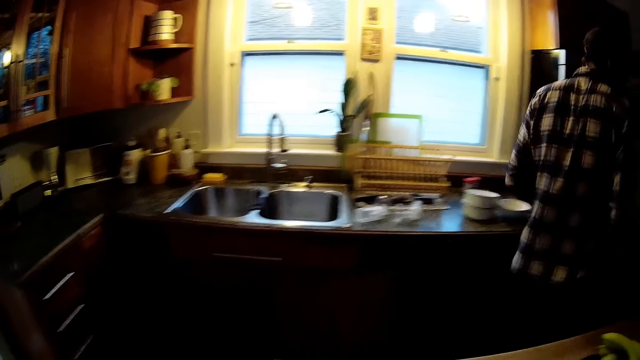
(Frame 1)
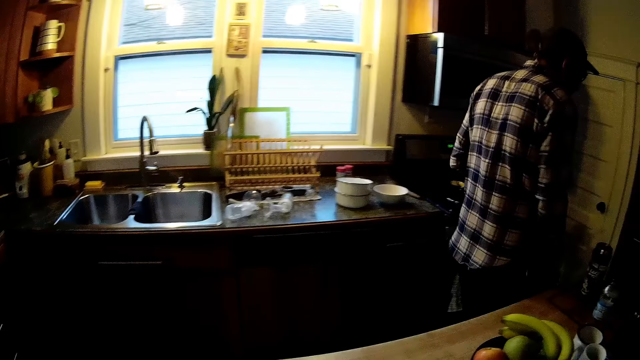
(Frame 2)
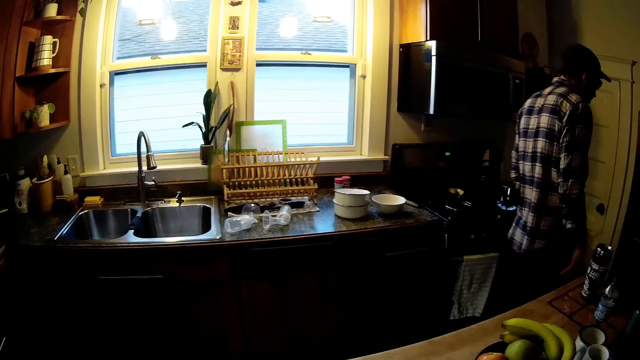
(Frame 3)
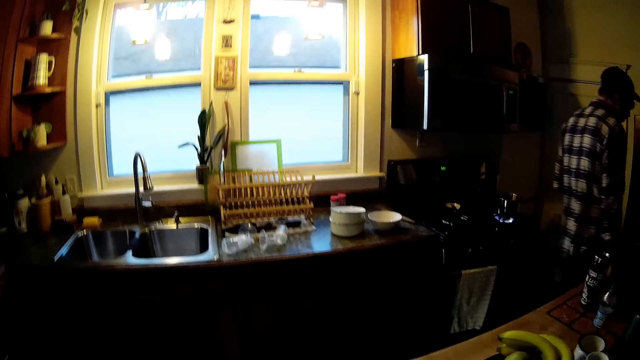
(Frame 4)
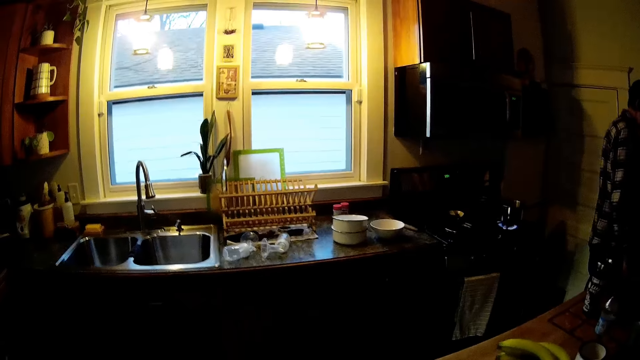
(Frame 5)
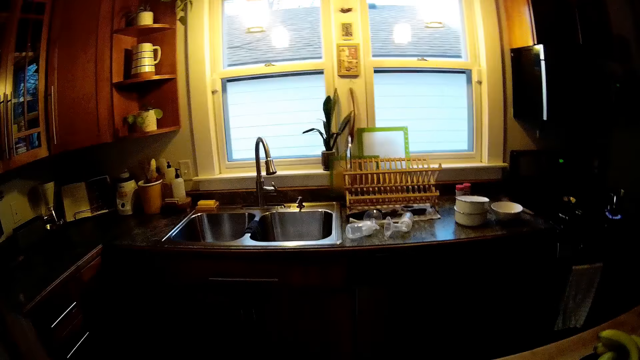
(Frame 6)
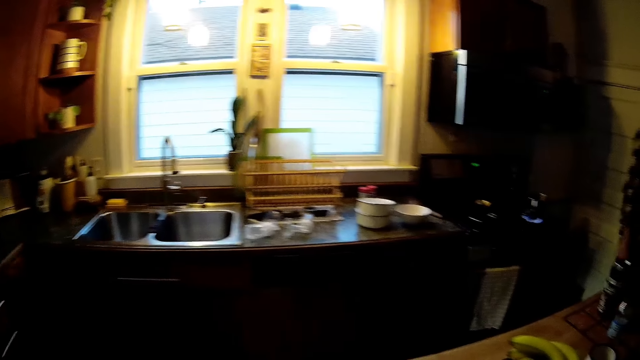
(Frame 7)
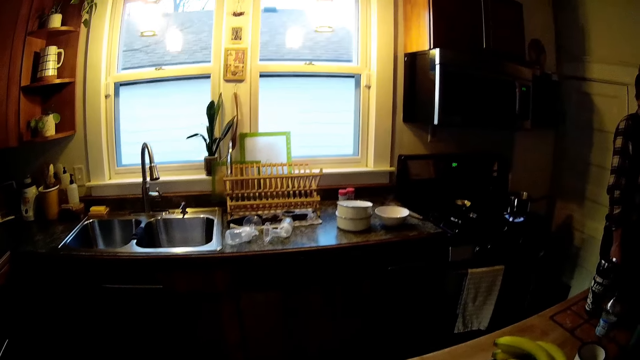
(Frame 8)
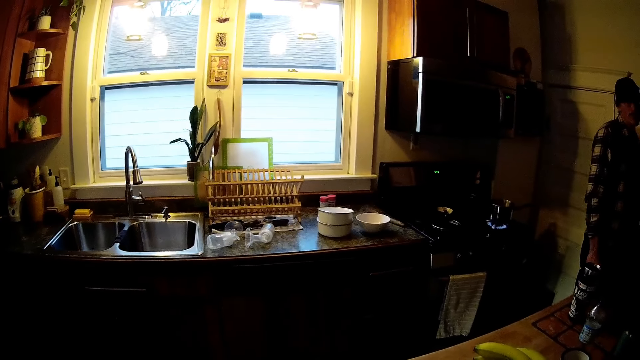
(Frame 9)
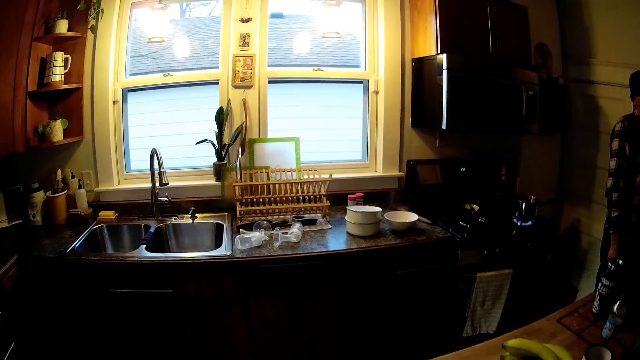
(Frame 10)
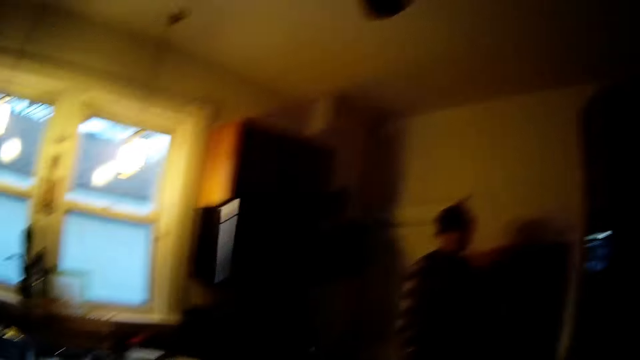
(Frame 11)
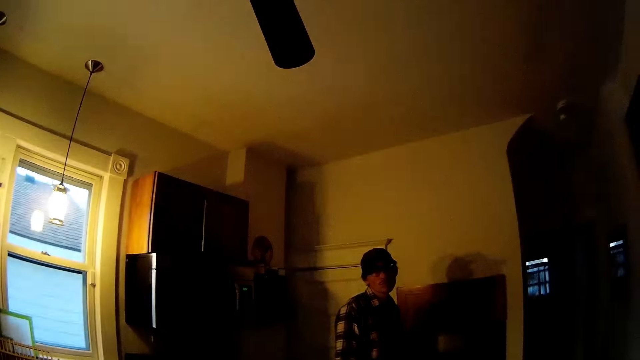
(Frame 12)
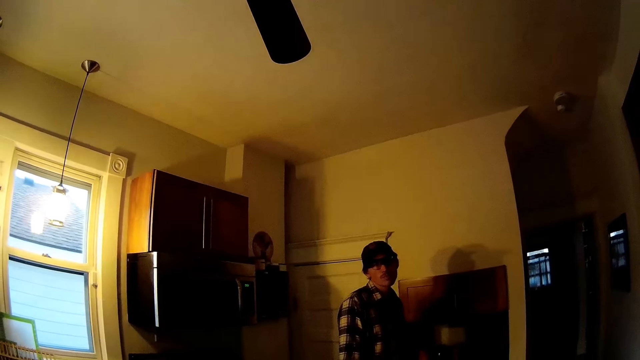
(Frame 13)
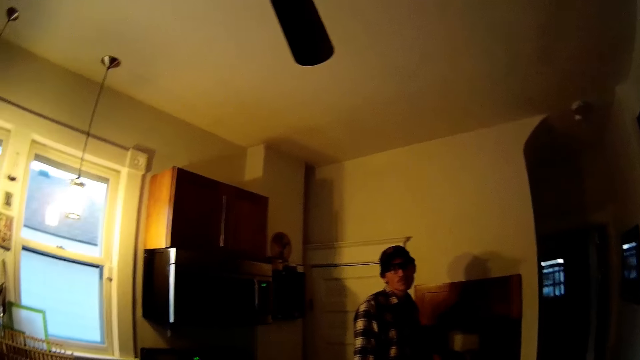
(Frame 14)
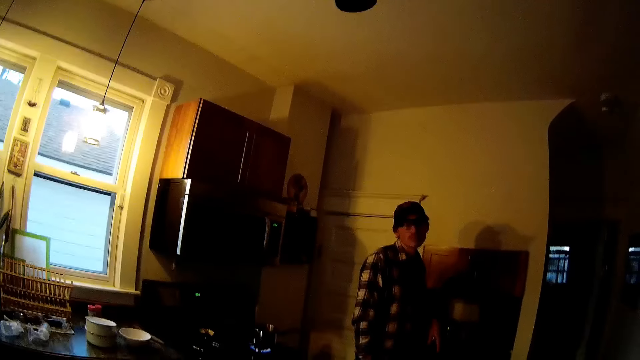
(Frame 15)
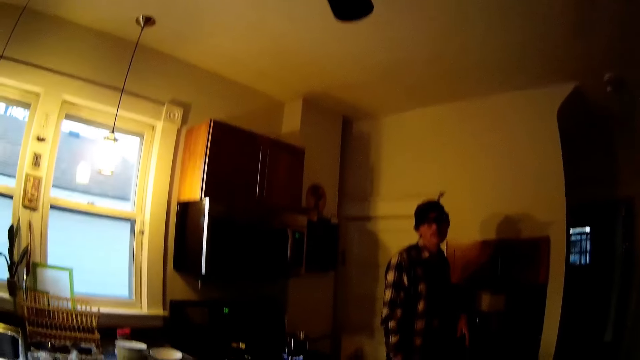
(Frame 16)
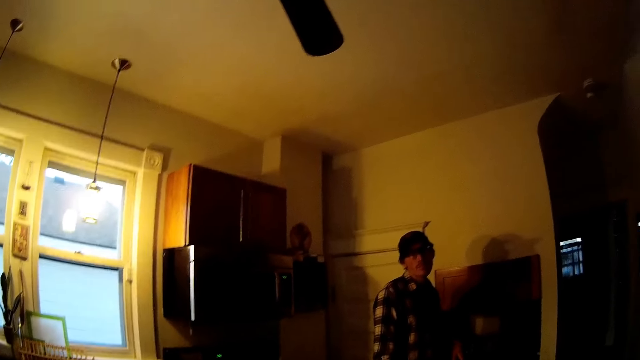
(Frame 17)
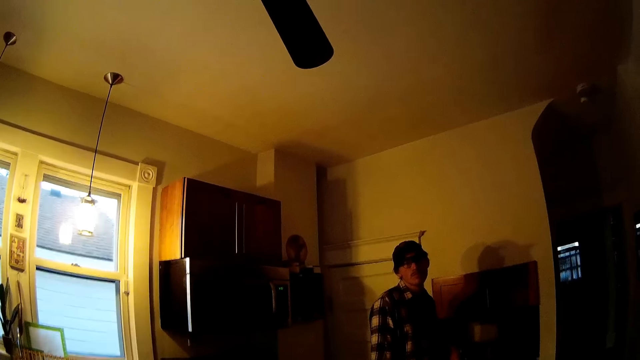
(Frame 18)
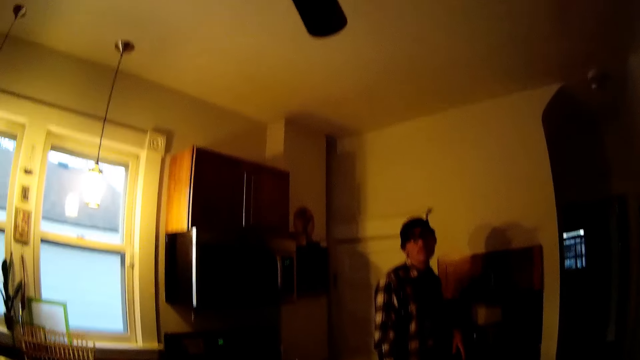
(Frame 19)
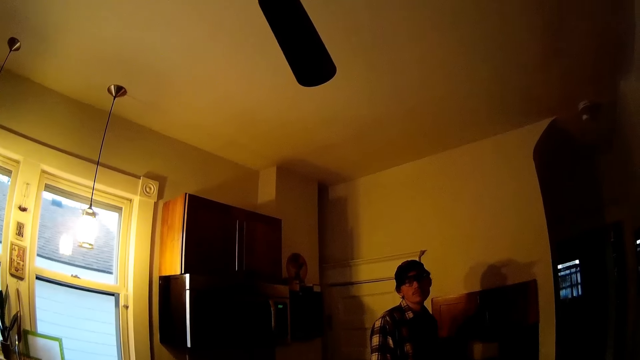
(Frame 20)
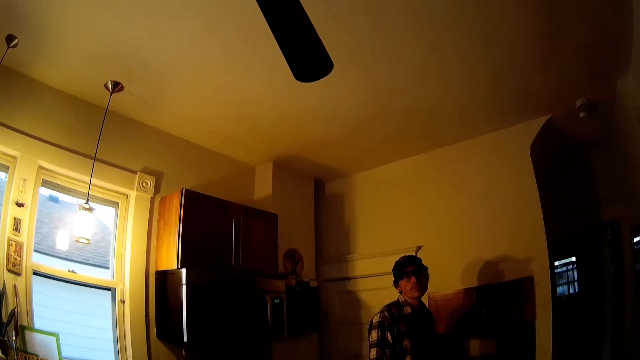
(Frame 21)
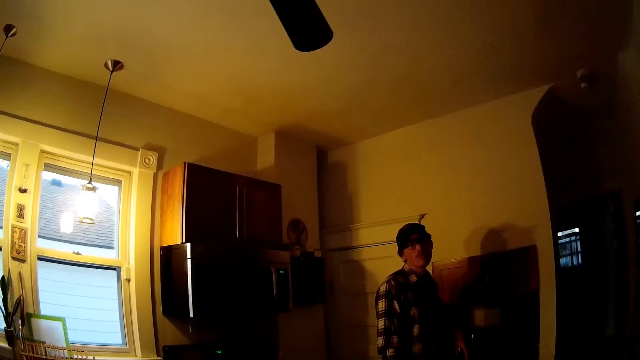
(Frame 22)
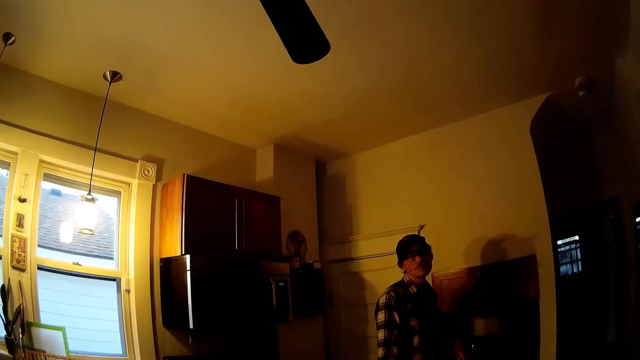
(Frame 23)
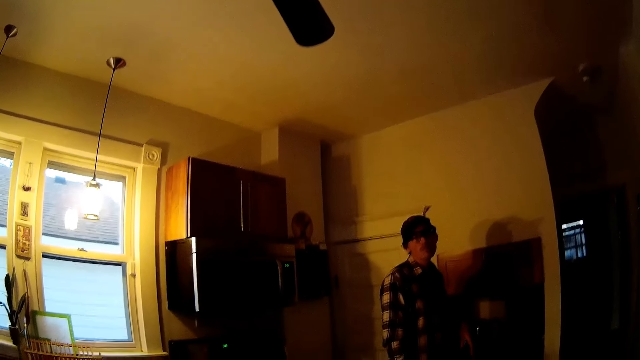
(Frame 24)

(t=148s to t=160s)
The camera wearer interacts with the man.

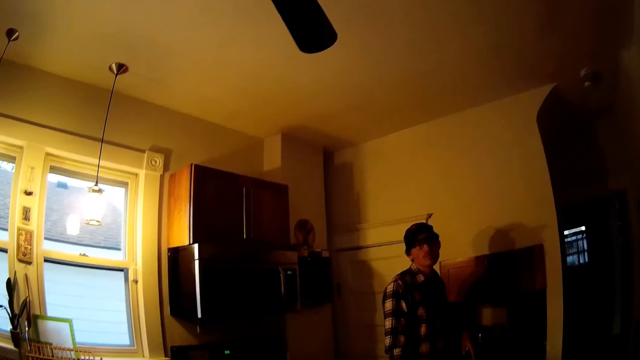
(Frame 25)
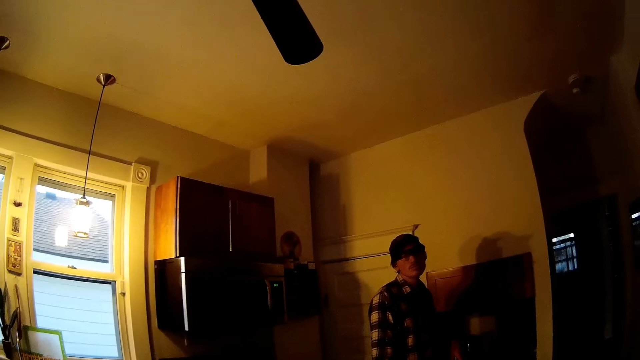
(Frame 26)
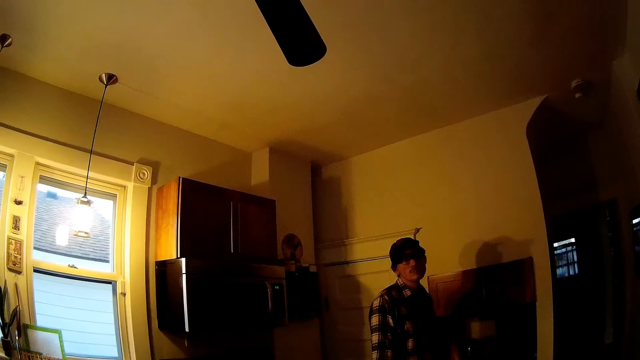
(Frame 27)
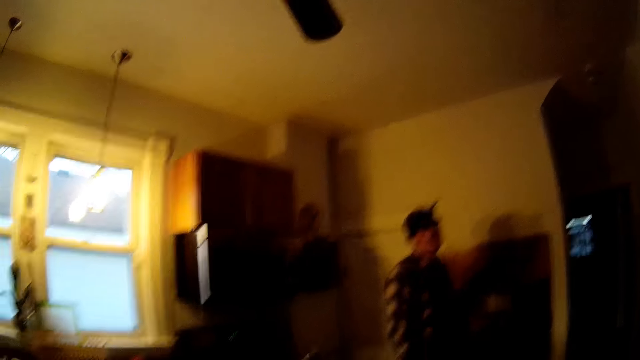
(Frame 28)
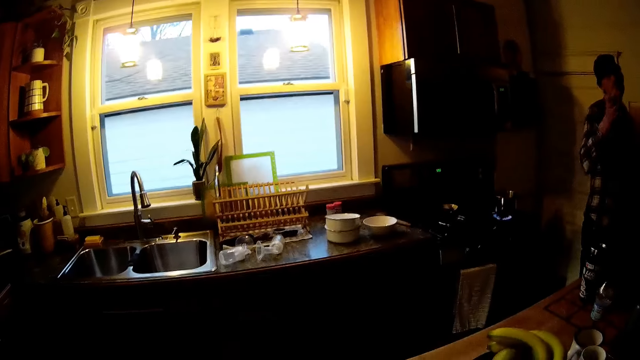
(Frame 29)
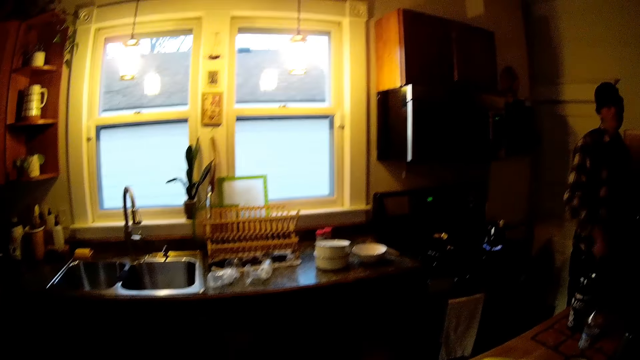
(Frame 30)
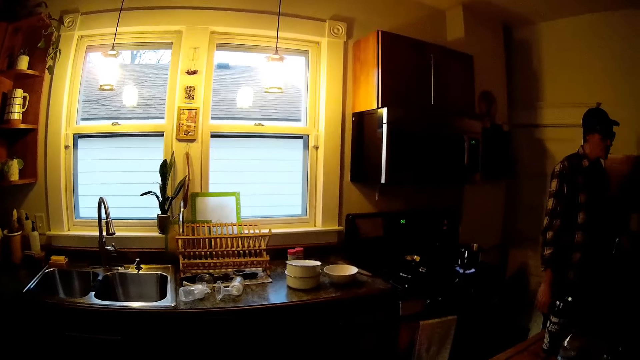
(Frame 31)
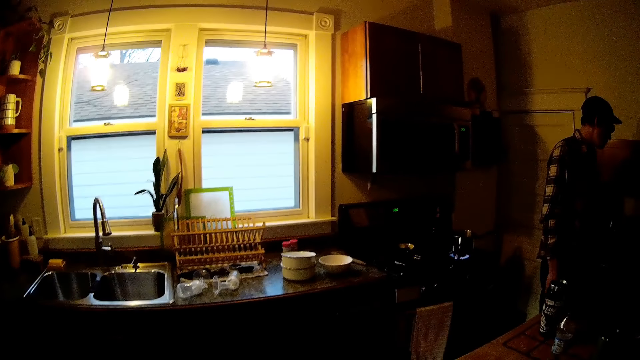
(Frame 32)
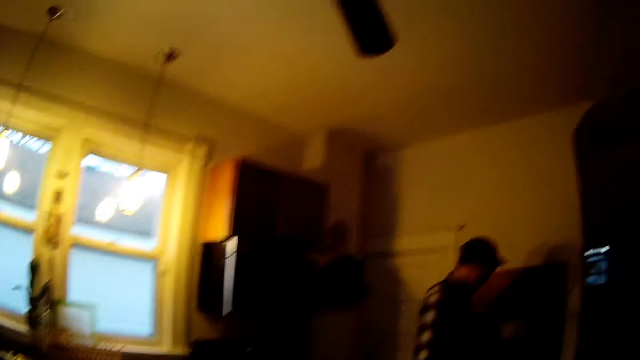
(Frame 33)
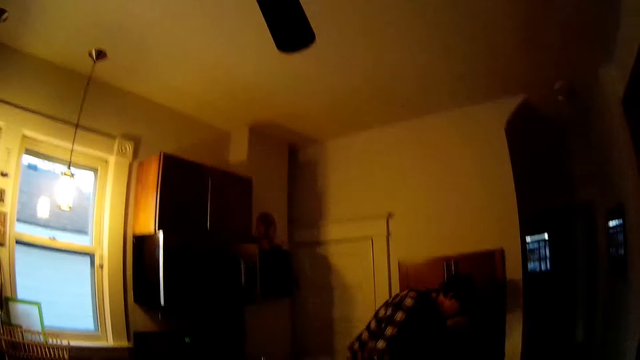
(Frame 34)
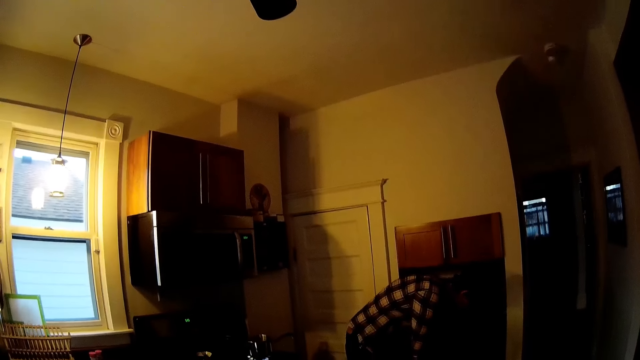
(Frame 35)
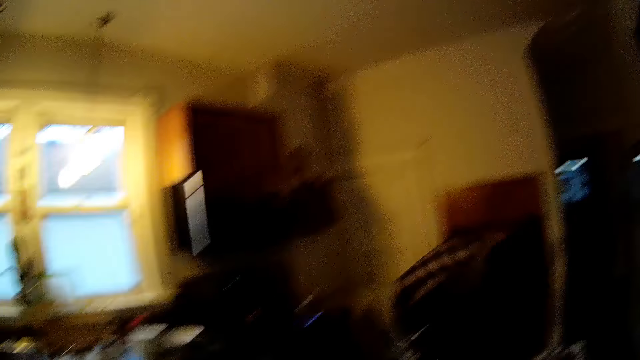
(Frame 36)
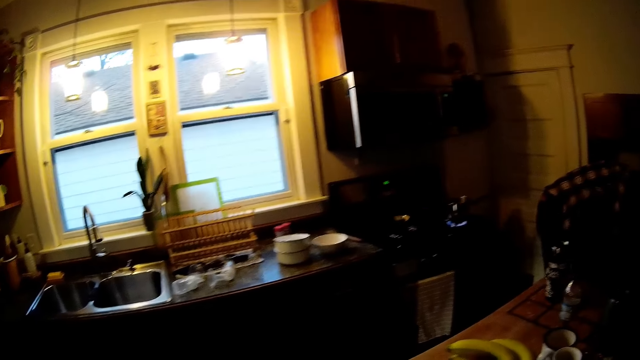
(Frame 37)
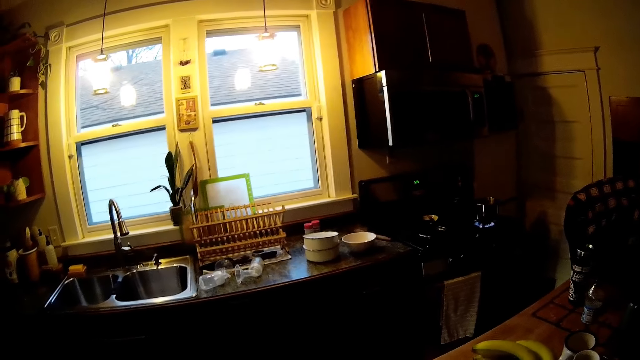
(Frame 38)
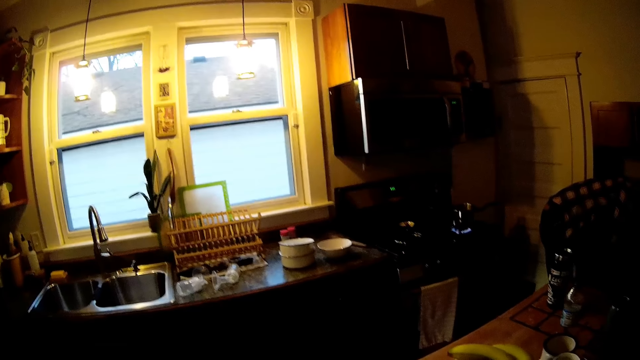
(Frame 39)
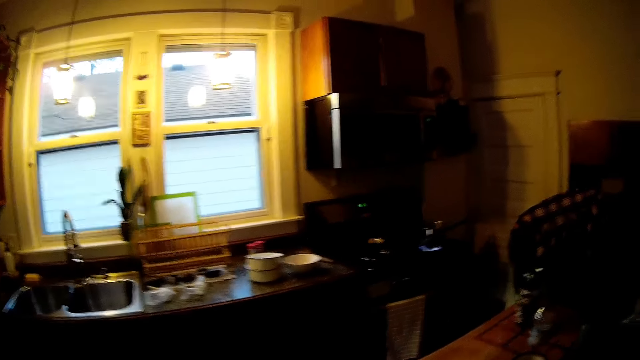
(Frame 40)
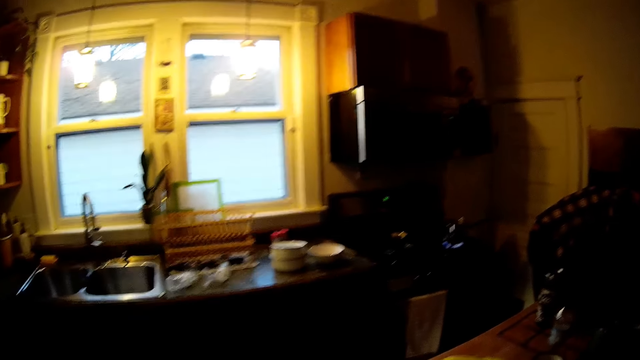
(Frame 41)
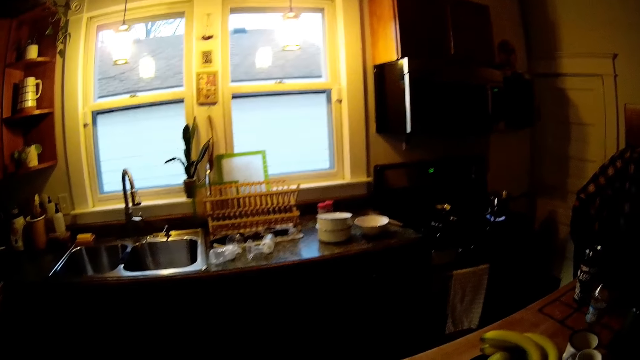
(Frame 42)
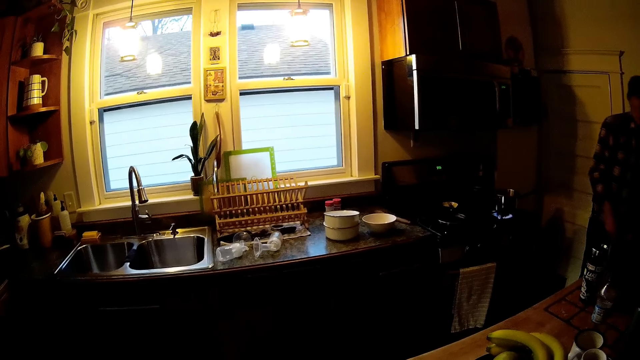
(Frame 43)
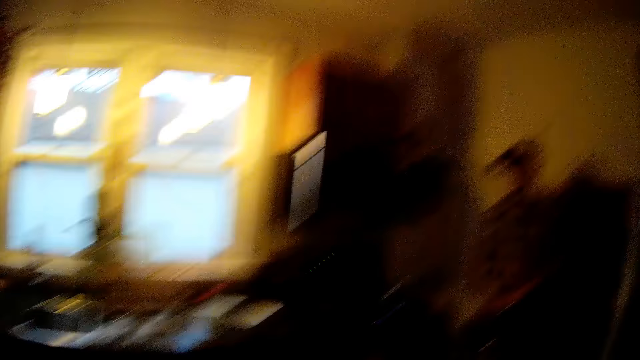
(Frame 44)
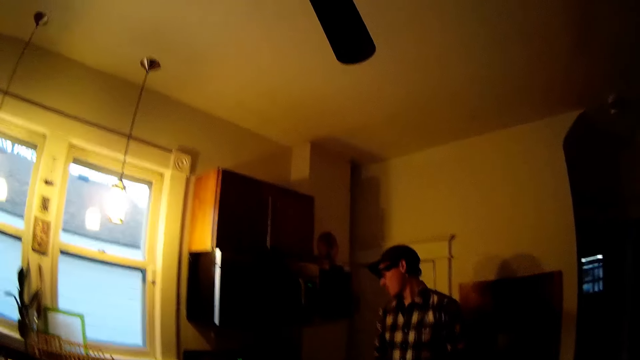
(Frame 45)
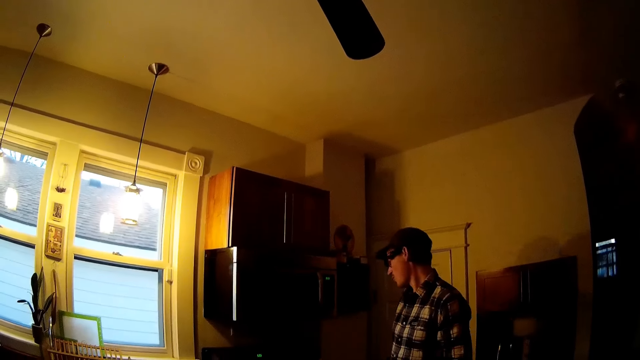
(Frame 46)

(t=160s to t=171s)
The camera wearer is talking to a person.
